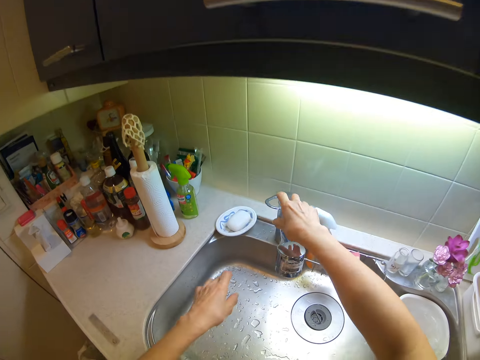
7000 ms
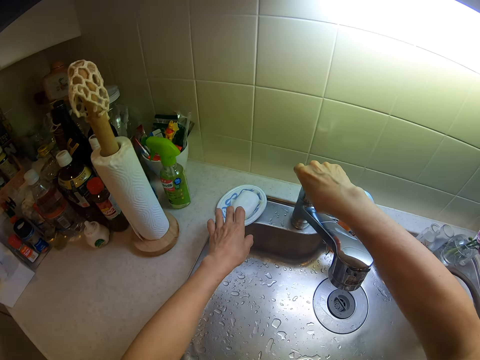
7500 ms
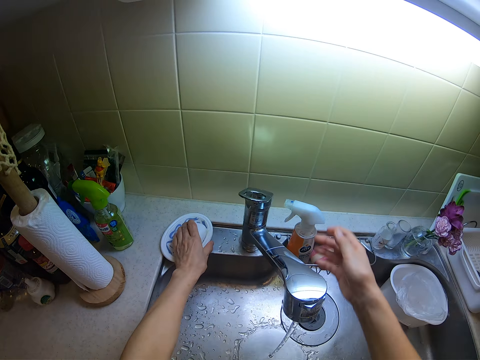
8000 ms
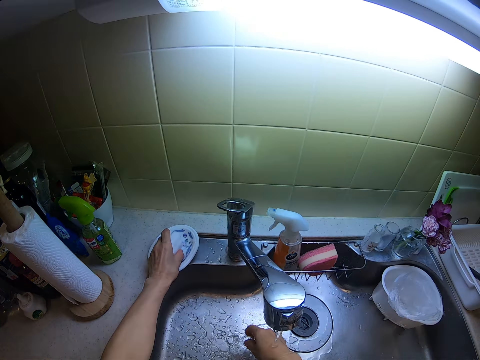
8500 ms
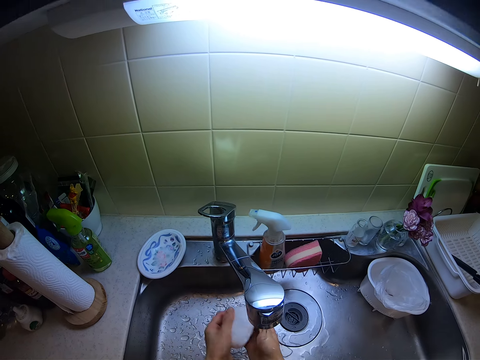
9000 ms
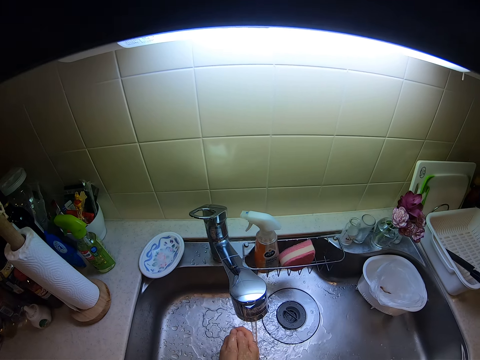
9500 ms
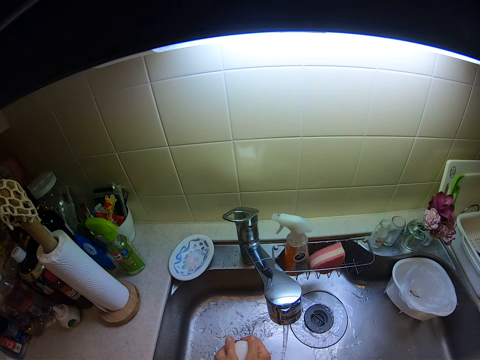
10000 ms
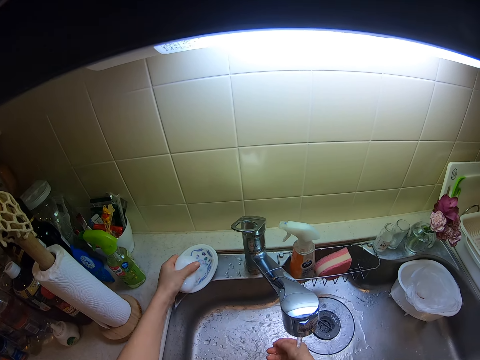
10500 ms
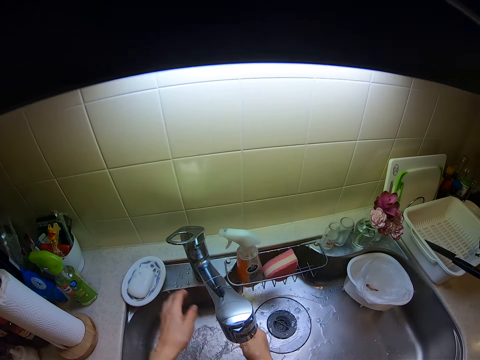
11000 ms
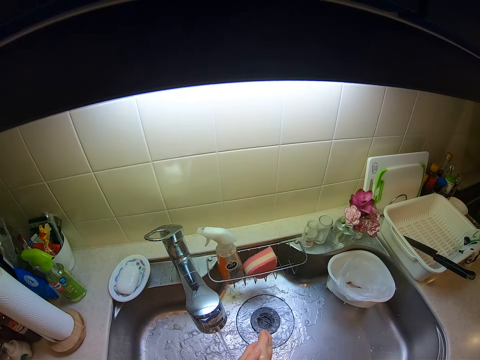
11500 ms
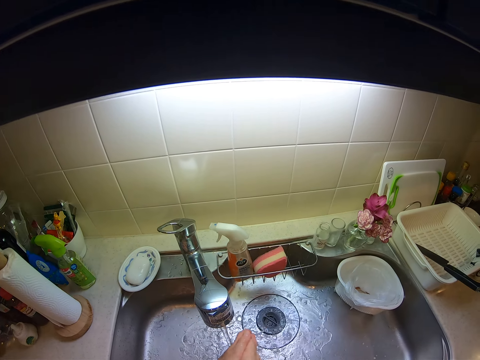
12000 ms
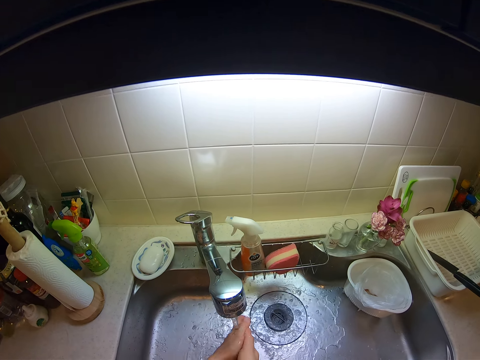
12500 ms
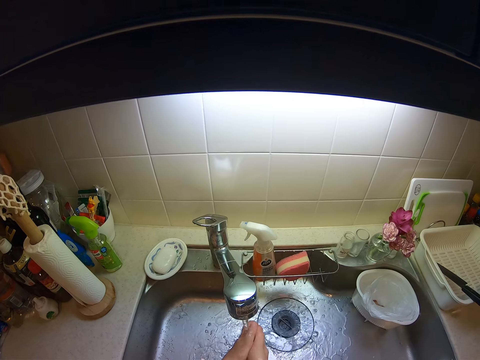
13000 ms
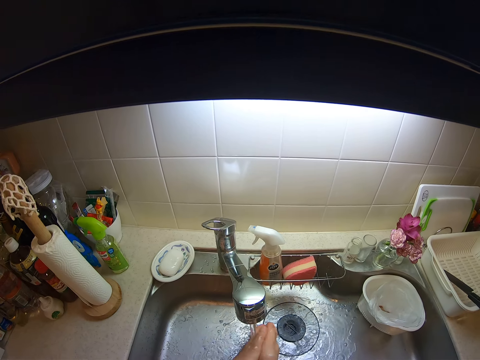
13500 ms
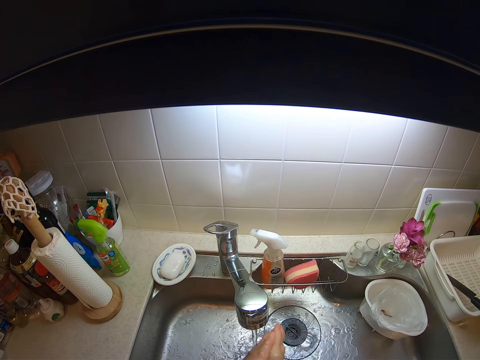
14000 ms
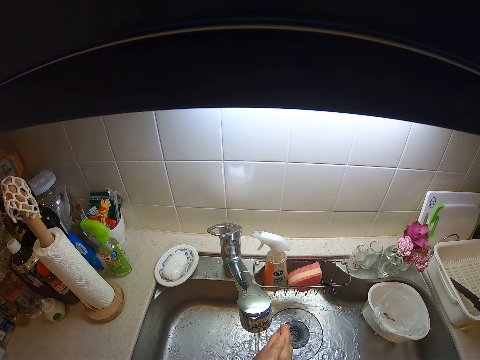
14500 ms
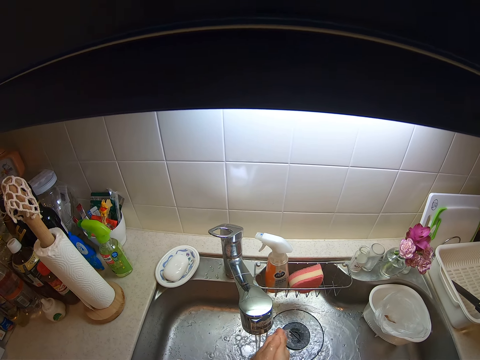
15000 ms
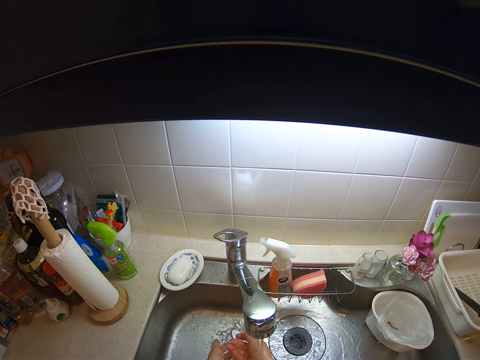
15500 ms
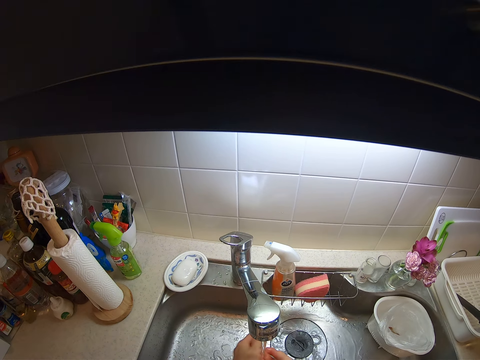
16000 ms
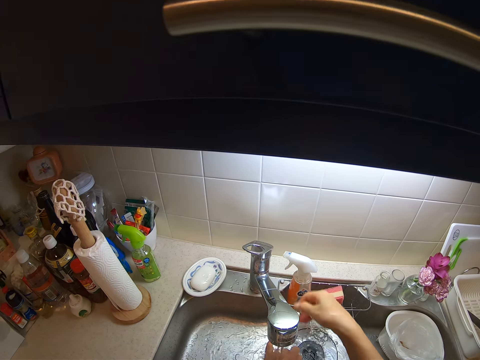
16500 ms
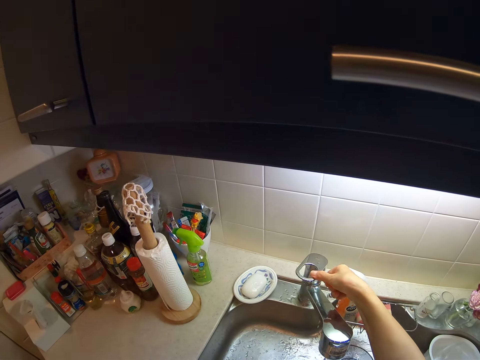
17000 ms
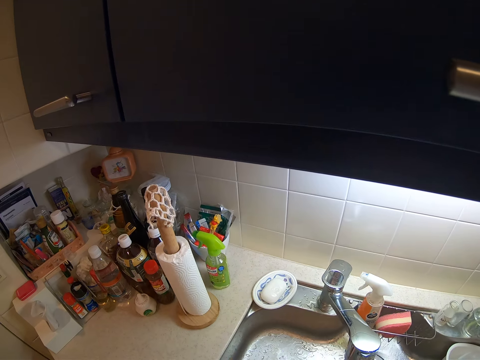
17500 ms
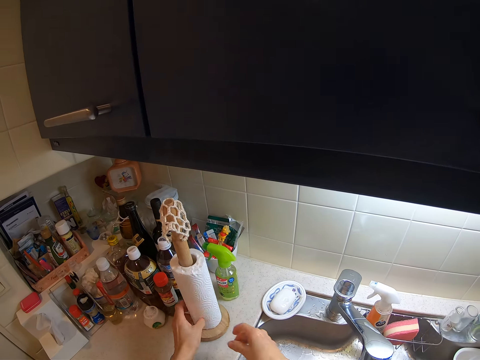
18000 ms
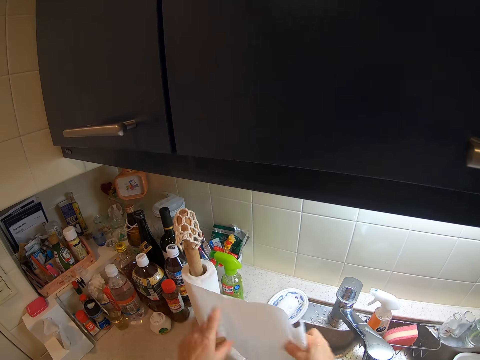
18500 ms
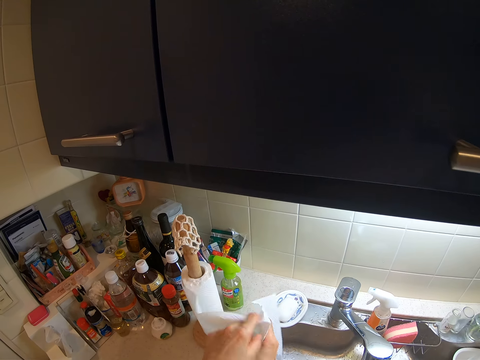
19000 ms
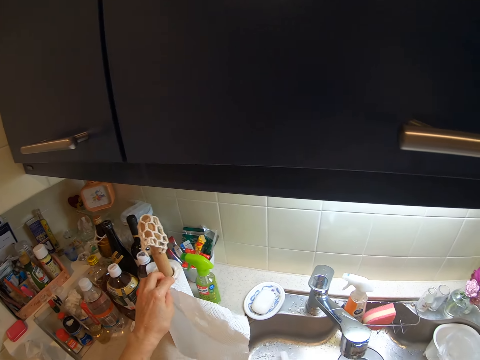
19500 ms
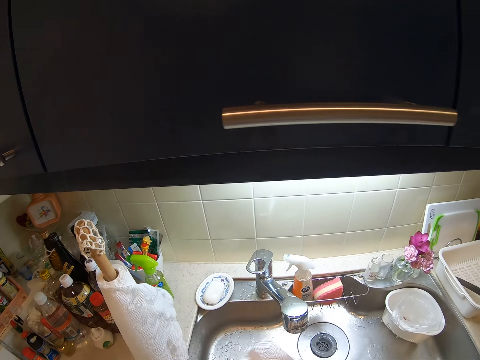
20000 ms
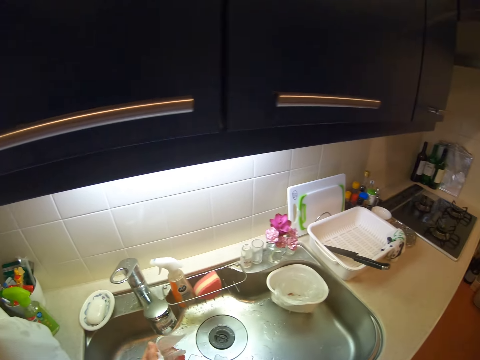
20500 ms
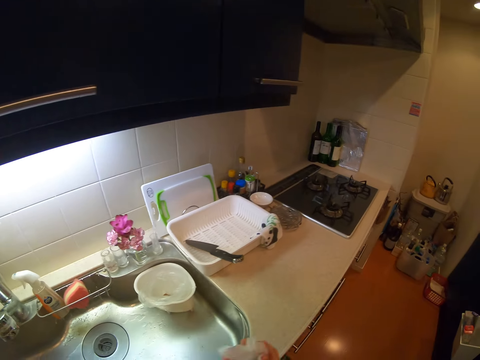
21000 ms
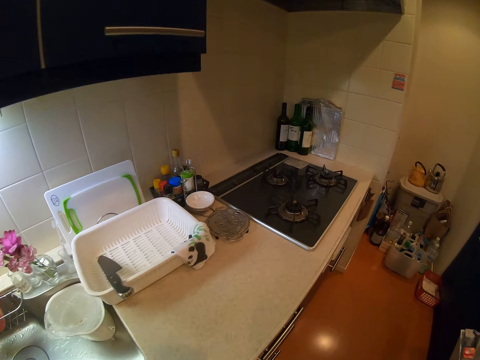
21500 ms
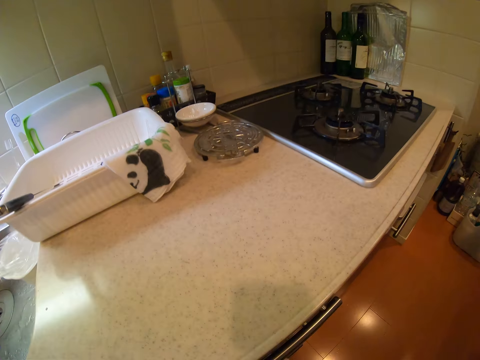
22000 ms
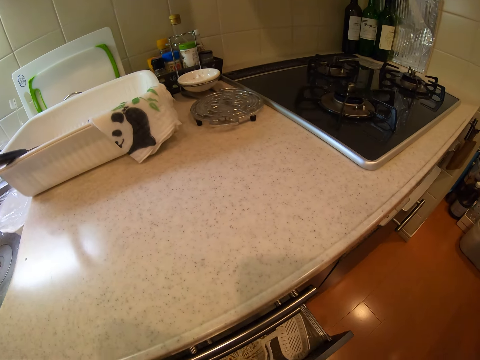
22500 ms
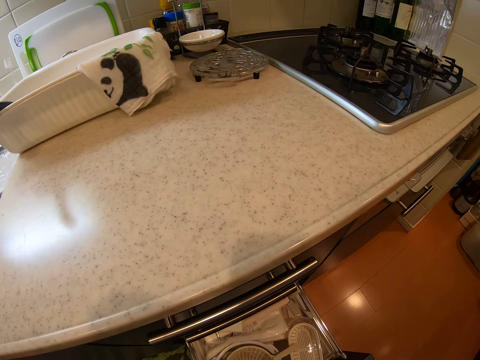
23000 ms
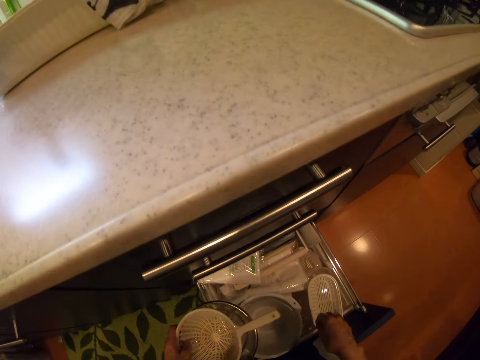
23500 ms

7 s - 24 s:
The camera wearer opens a tap. She picks the bar soap on the sink from the soap dish with her left hand. She rinses her right hand. She rubs the bar soap on her hand. She drops the bar soap on the sink in the soap dish. She washes her hands. She rinses her hand. She closes the tap. She unrolls a paper towel. She holds the paper towel. She cuts the paper towel. She dries her hands with the paper towel. She opens a drawer.

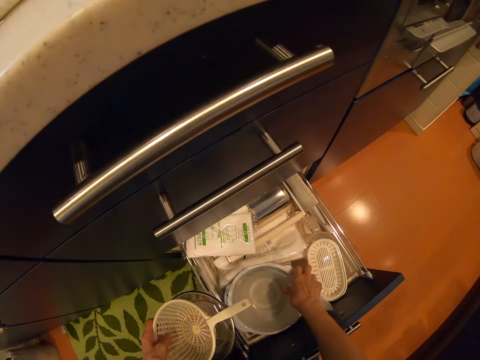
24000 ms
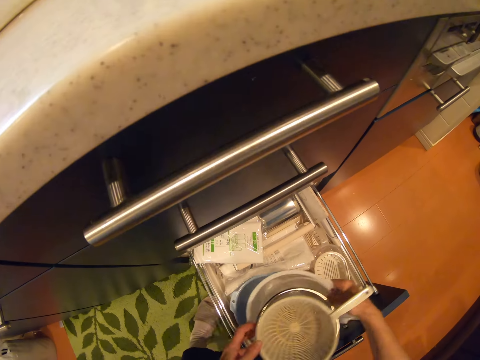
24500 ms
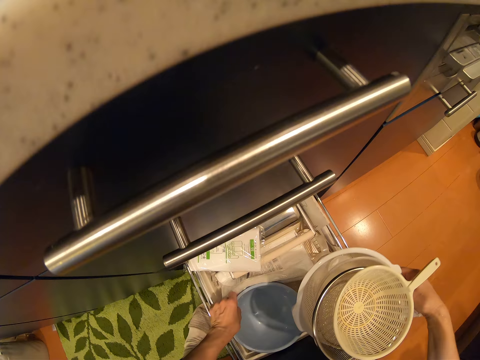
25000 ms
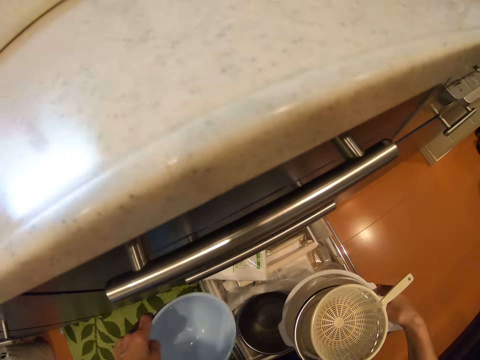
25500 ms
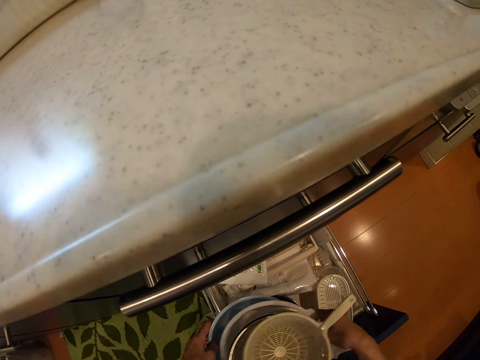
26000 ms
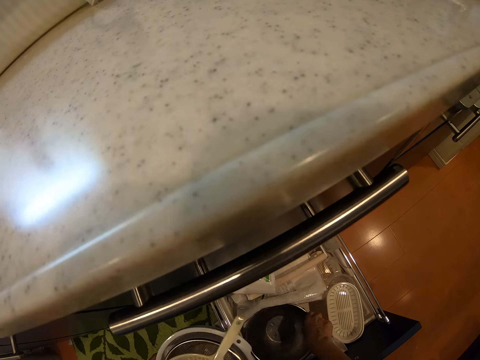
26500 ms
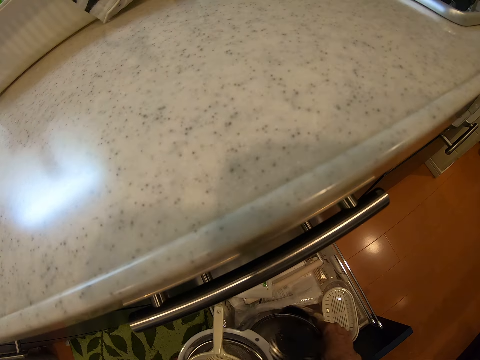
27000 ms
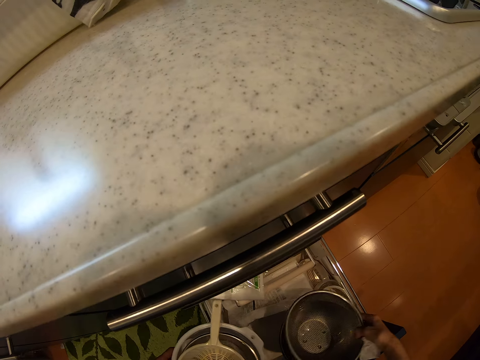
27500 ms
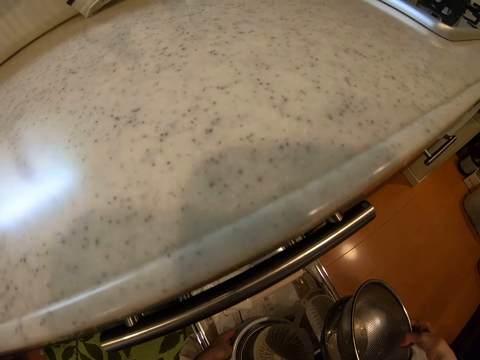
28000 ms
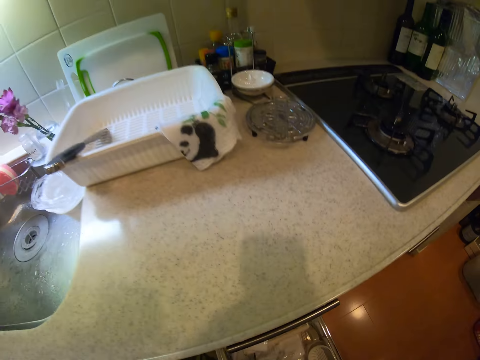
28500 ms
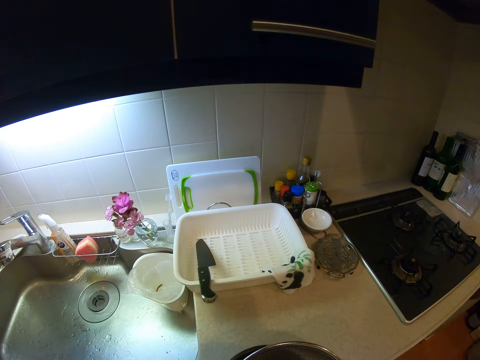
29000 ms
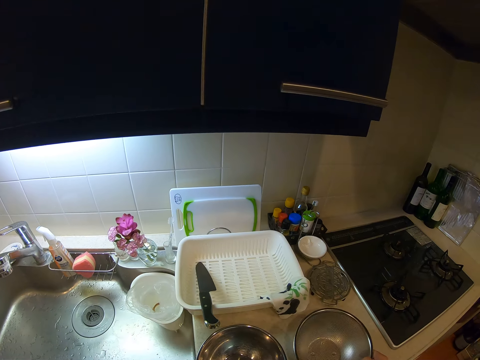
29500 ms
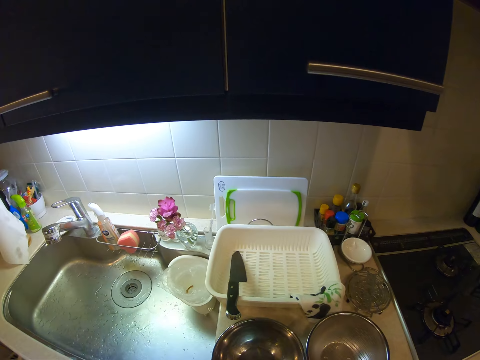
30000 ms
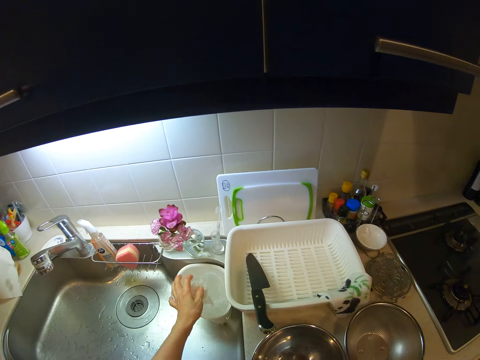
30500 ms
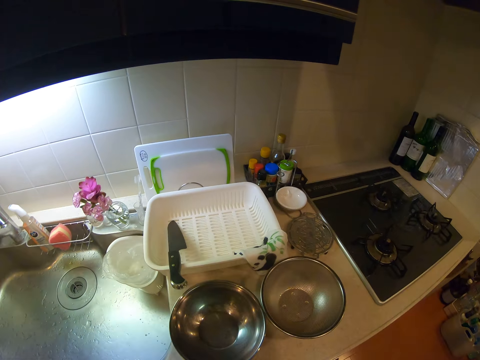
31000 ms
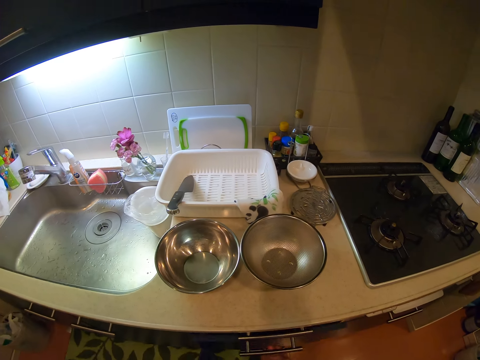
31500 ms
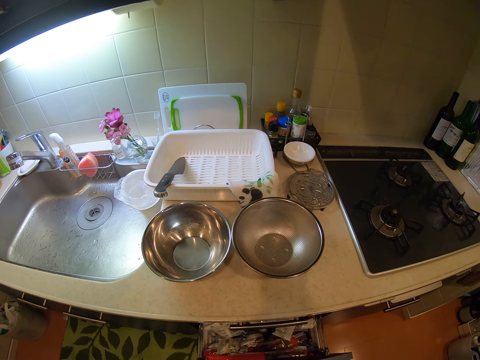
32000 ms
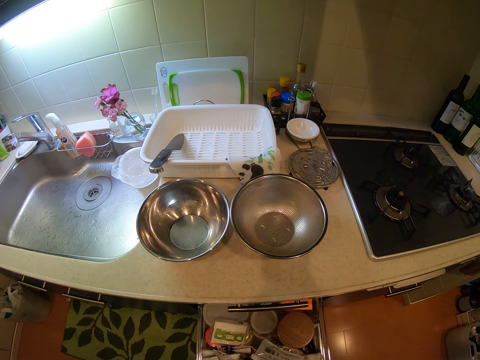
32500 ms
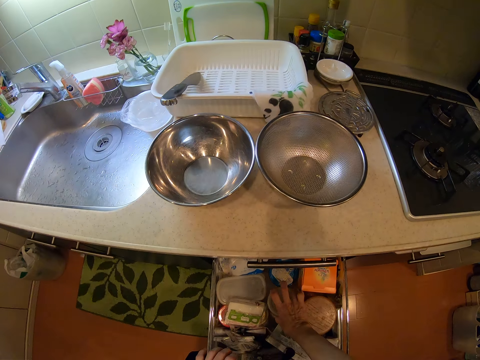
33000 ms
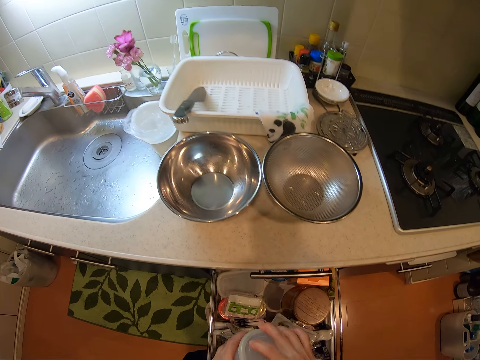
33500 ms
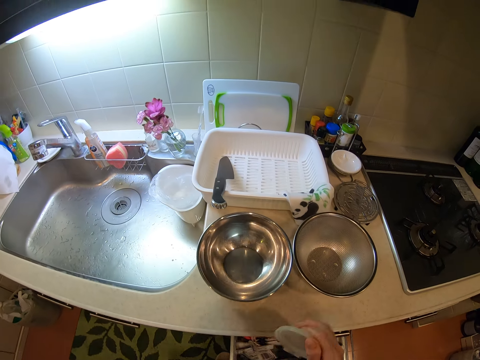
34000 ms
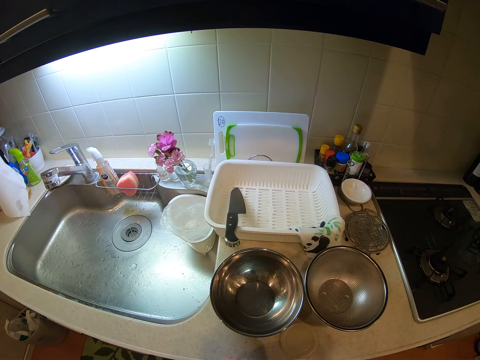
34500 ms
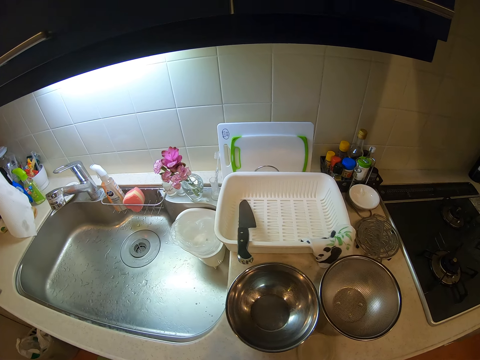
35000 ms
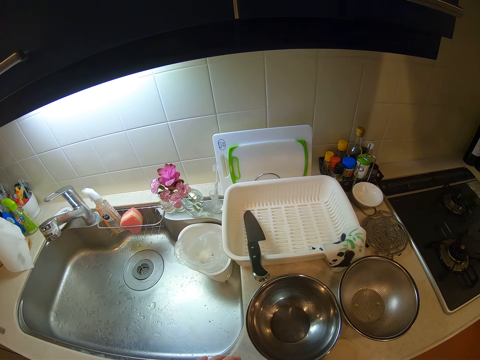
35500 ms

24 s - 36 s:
The camera wearer picks a plastic sifter or strainer from the drawer. She holds the strainer with her right hand. She picks a plastic bowl from the drawer. She places the bowl under the strainer. She picks a stainless steel strainer and a stainless steel bowl from the drawer. She drops the other bowls in the drawer. She holds the stainless steel strainer and the stainless steel bowl. She places the stainless steel strainer and the stainless steel bowl on a sink table. She throws the paper towel into the trash bin in the sink. She opens the drawer. She picks a tin of salt from the drawer. She closes the drawer with her knee. She opens the tin of salt. She places a lid on the sink table.
